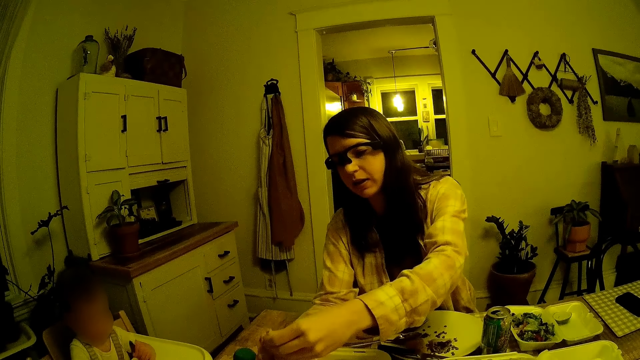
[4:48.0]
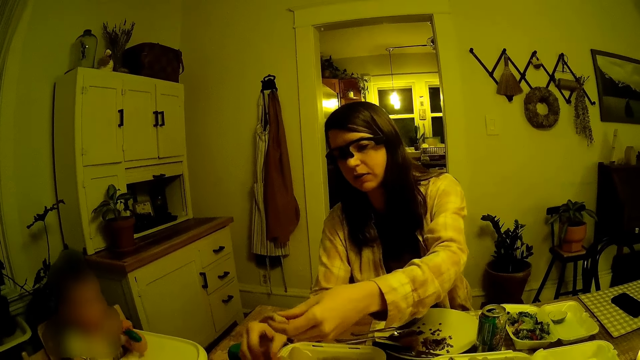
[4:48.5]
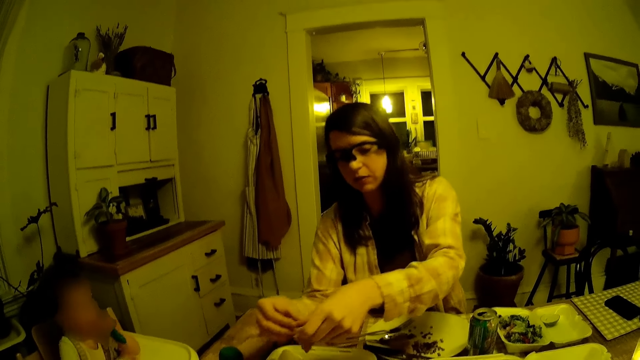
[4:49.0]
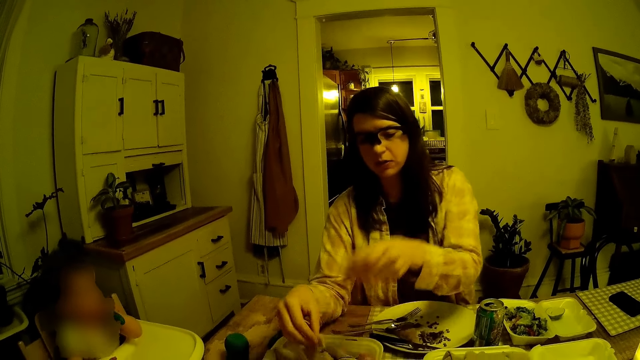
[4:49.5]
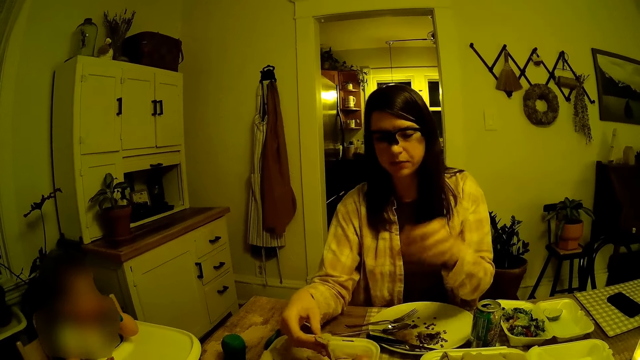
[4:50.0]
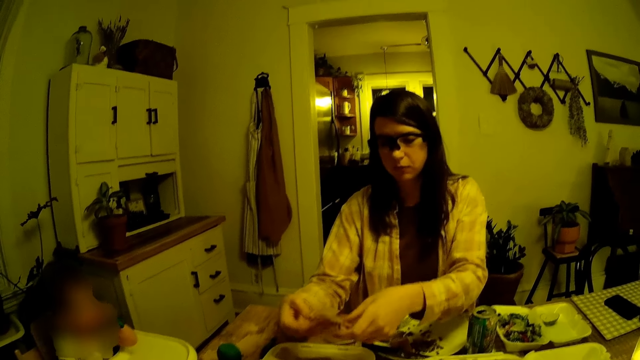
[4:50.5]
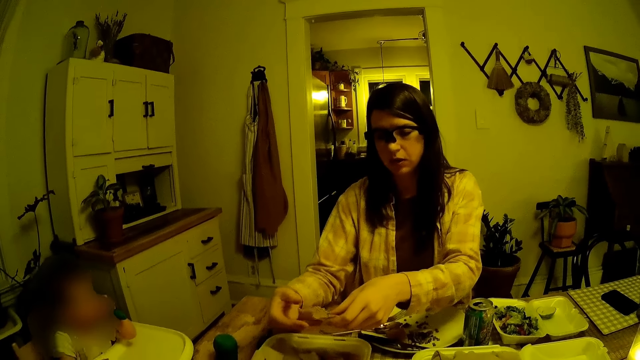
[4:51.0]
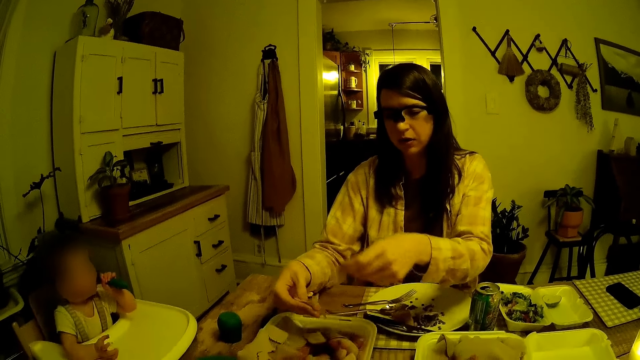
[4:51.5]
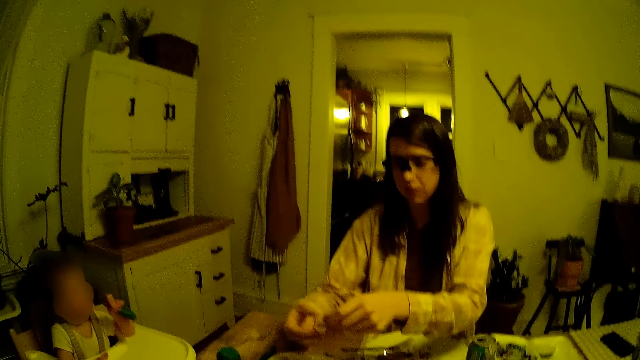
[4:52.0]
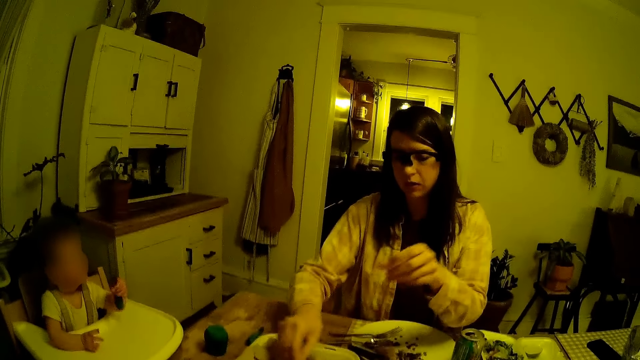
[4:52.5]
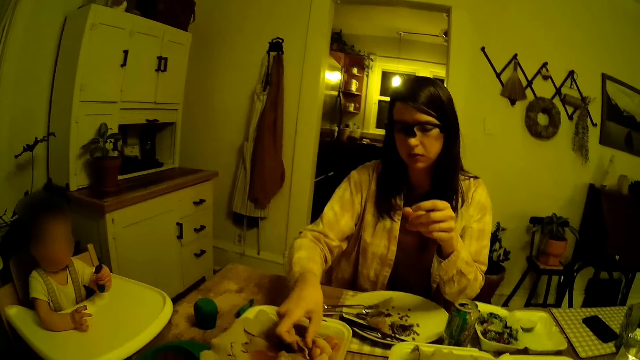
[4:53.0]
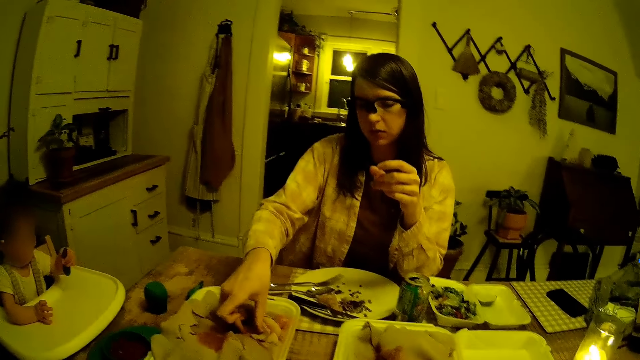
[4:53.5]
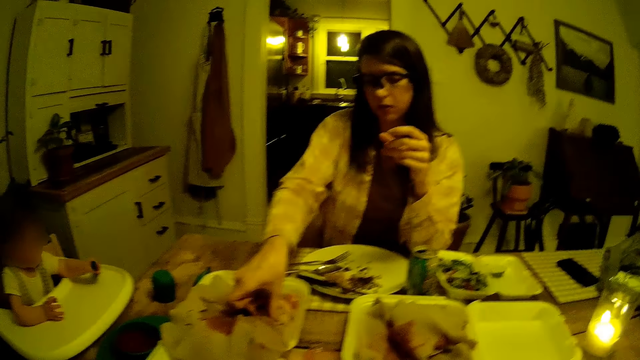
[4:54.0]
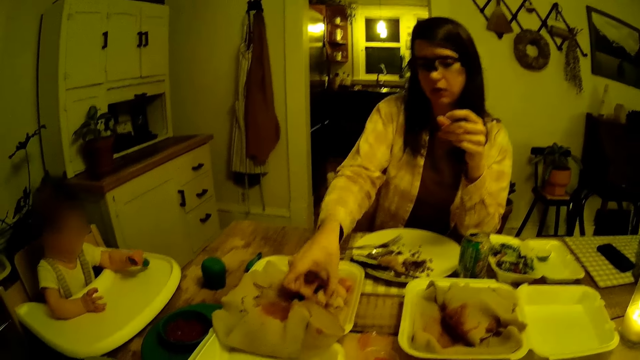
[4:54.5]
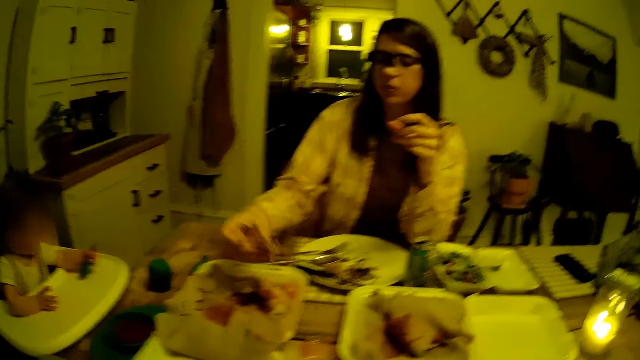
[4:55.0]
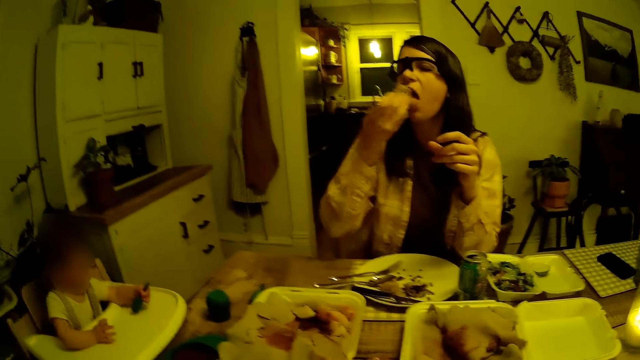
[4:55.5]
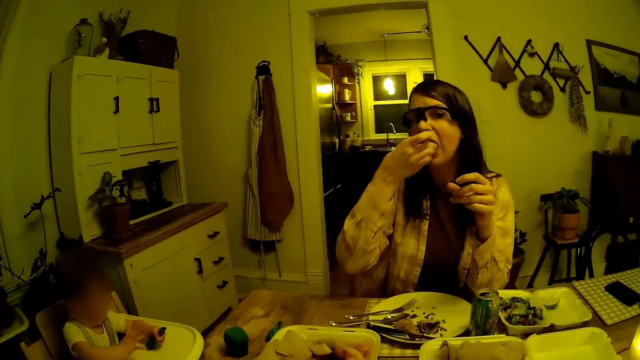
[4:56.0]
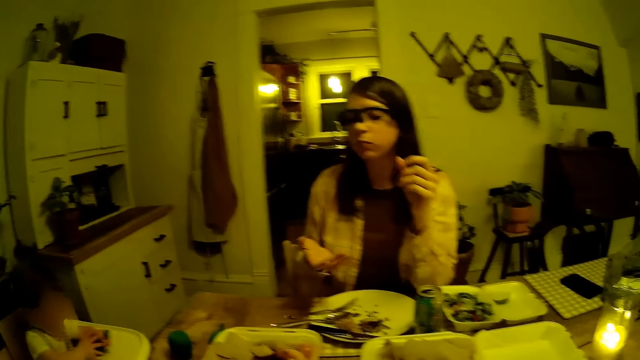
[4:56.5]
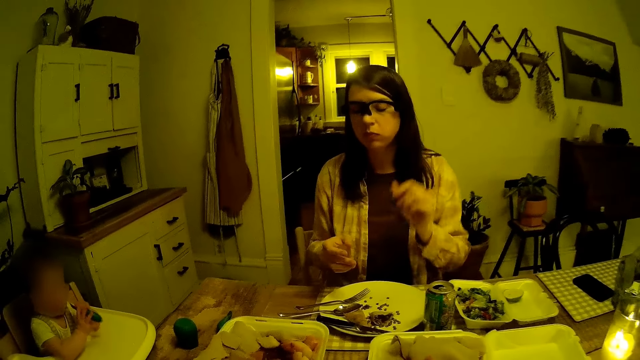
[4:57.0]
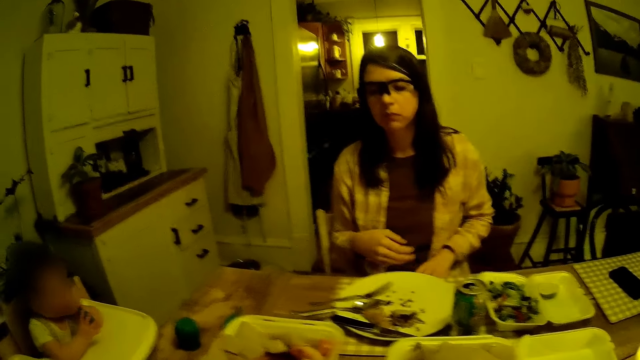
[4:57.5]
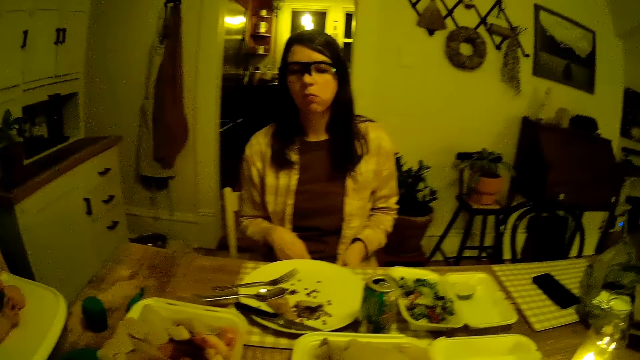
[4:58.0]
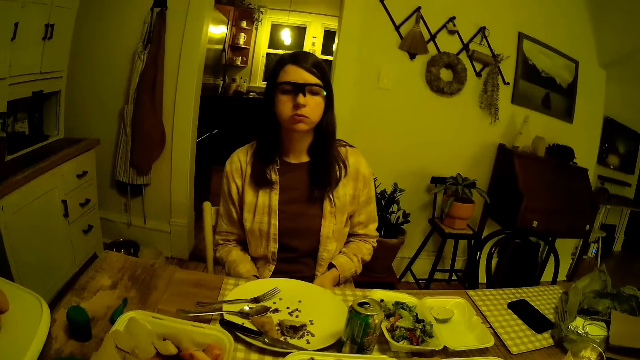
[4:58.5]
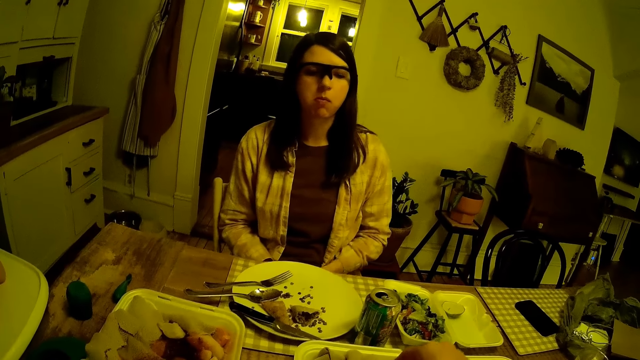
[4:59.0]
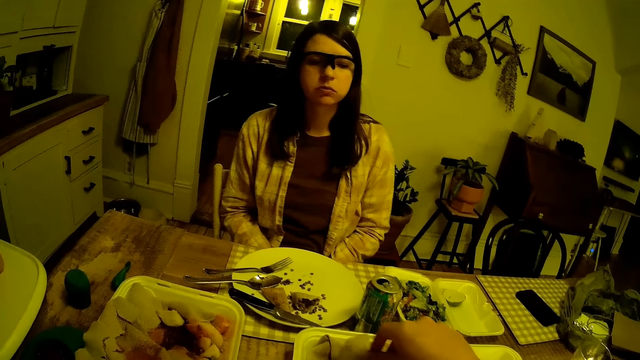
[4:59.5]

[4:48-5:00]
The woman passes the piece of crepe from her left hand to her right hand. The woman dips the piece of crepe in her right hand into a plate on the table. The woman holds the piece of crepe with both hands and tears the piece of crepe into two with both hands. The woman passes the piece of crepe in her left hand to her right hand. The woman dips the pieces of crepe in her right hand into the plate on the table. The woman scoops food from the plate with the right hand. The woman eats the pieces of crepe in her right hand. The woman moves both hands.

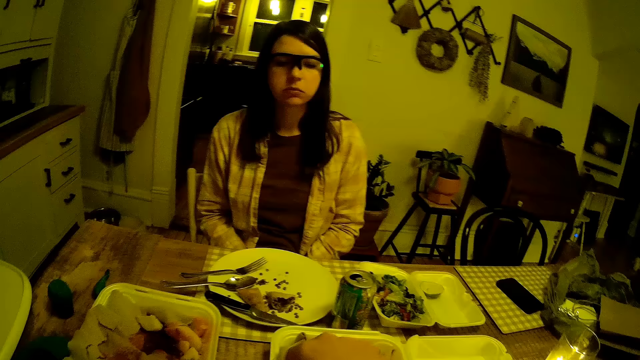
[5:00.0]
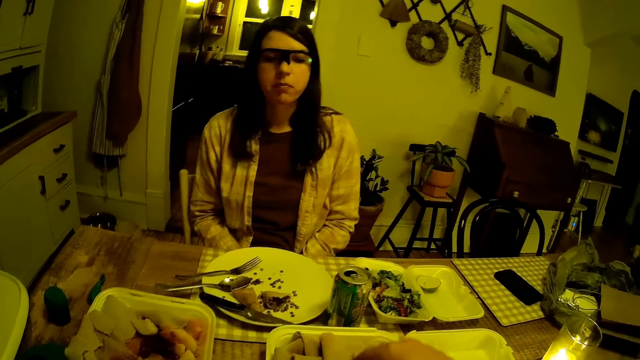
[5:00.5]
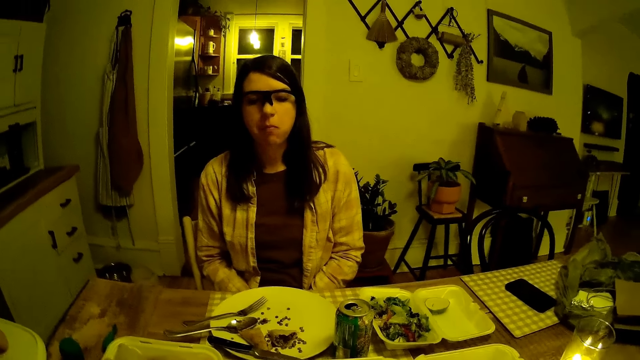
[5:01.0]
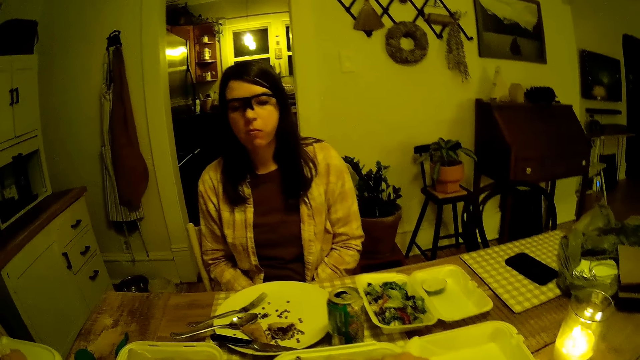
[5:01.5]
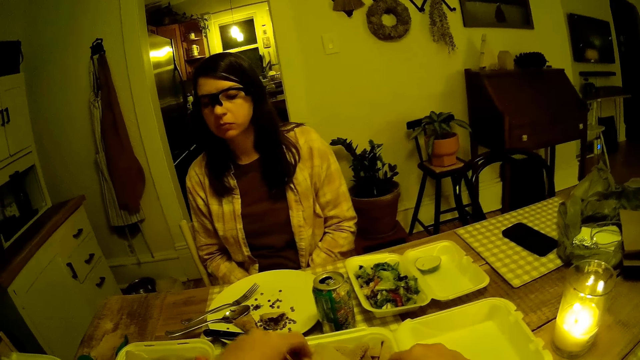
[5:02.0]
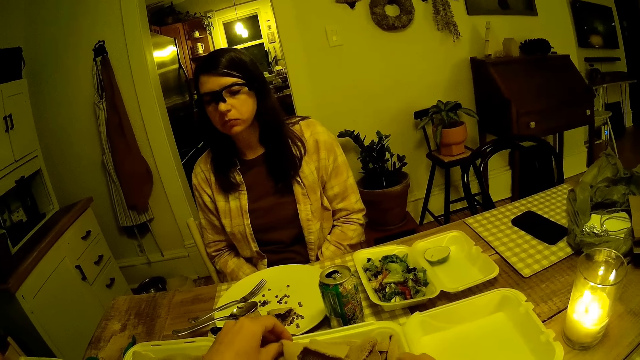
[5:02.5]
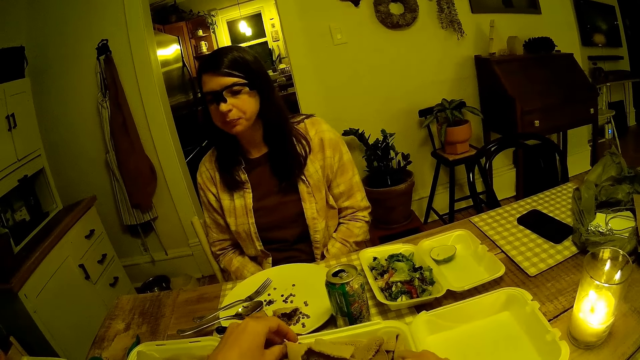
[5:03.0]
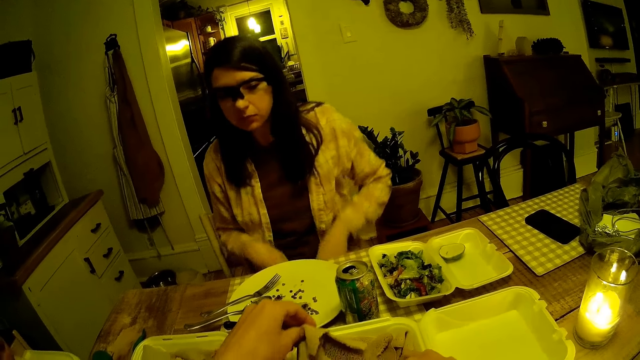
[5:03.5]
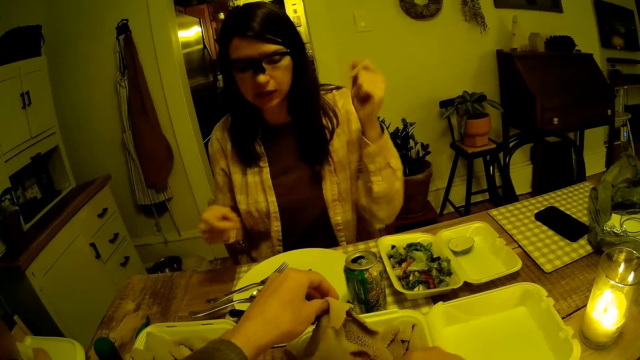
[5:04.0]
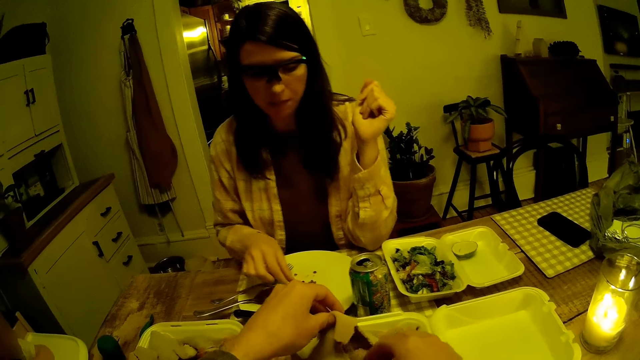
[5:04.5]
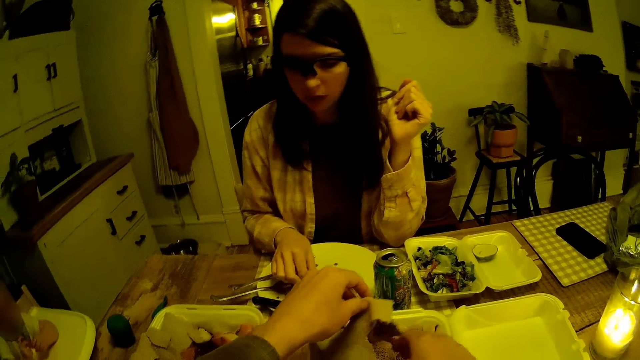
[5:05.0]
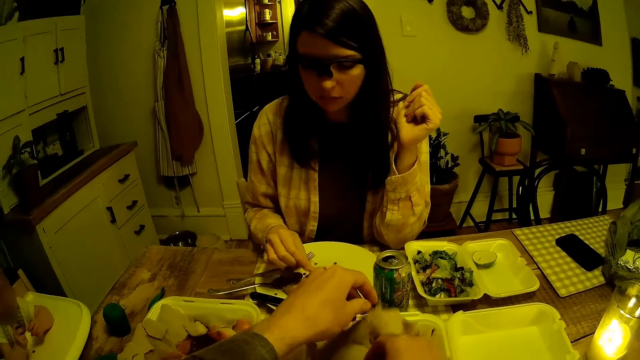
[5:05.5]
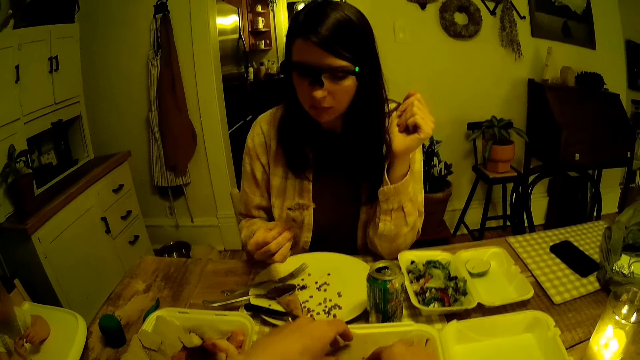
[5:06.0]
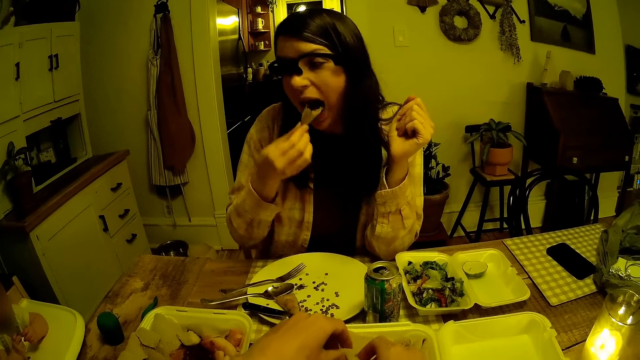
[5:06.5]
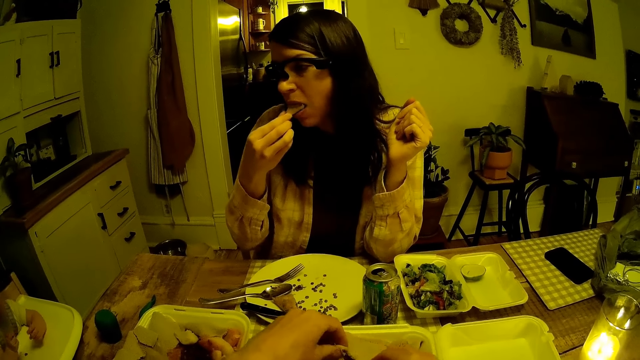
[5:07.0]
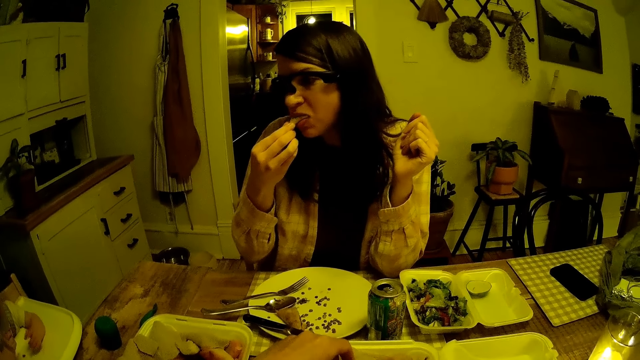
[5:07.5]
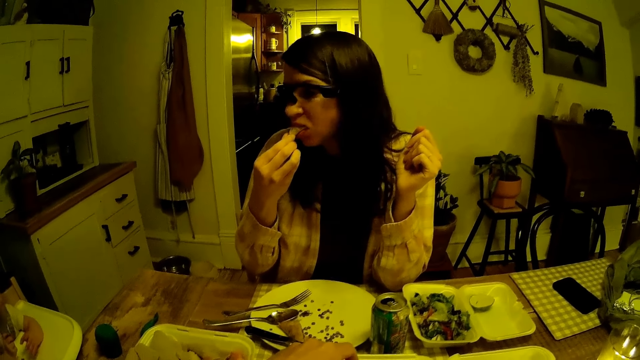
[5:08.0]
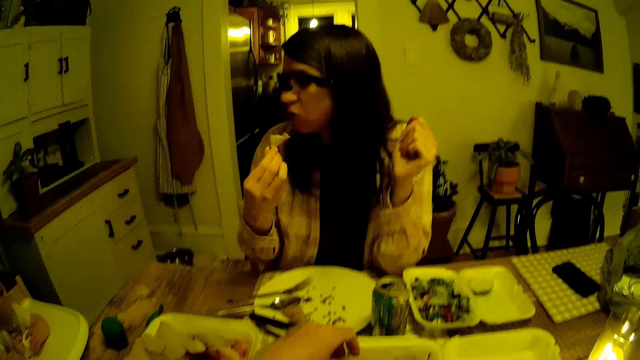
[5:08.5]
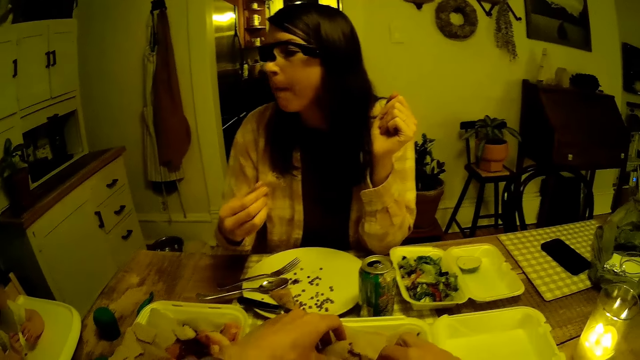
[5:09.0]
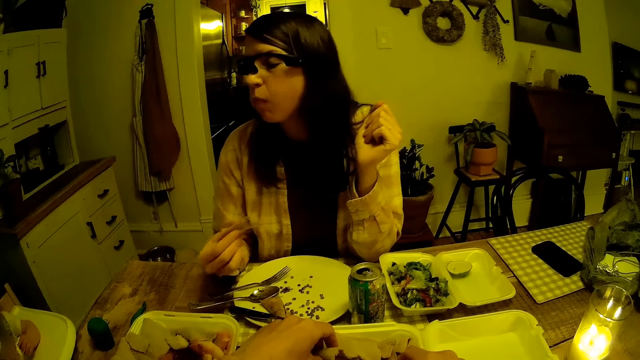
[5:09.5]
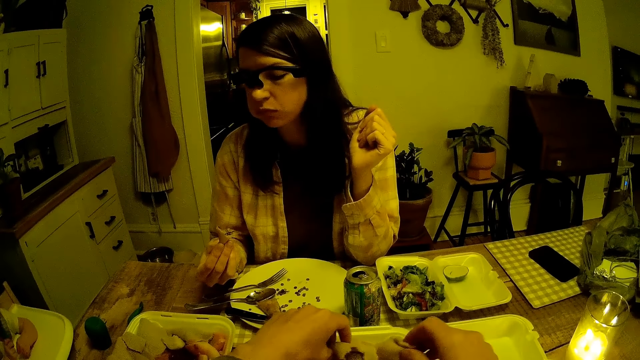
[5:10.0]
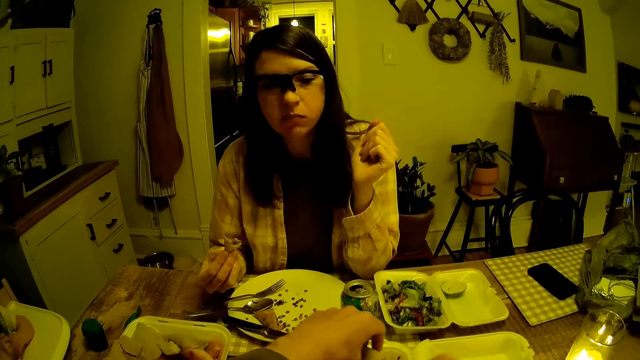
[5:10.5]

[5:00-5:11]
The camera wearer moves his hand towards the plate. He picks food from the plate with the right hand. He holds a roll of crepe in the plate on the table with his left hand. He holds something with the right hand and lifts up something with the right hand. The woman places her left hand on the table. The woman picks a piece of meat from the plate on the table with her right hand. The camera wearer drops the roll of crepe in his left hand in the plate. He moves food in the plate with both hands. The woman picks up food from the plate with the right hand. The woman eats the piece of meat in her right hand. The camera wearer holds food in the plate with the left hand. He picks the roll of crepe from the plate on the table with both hands. The woman places her right hand on the table. The camera wearer holds food in the plate with both hands.
